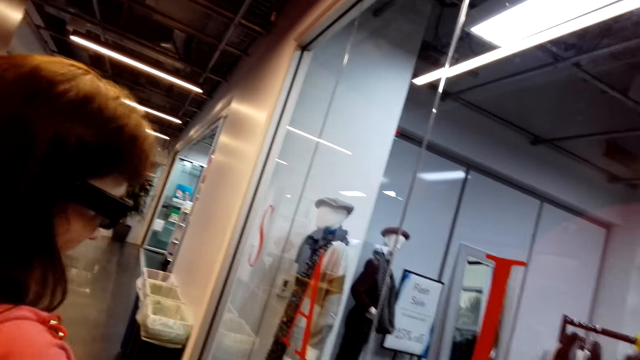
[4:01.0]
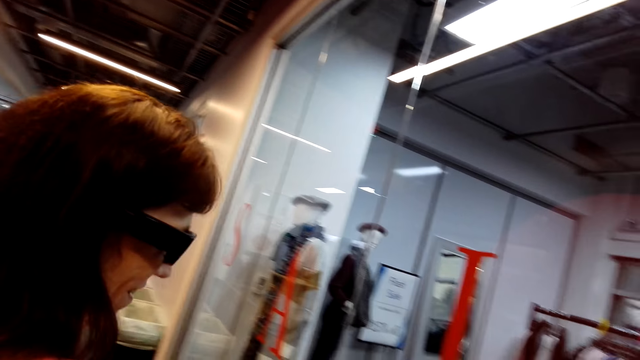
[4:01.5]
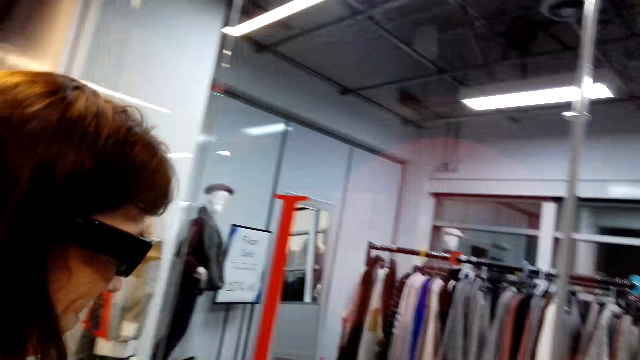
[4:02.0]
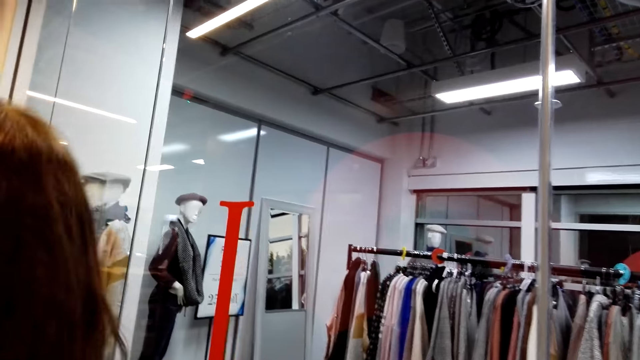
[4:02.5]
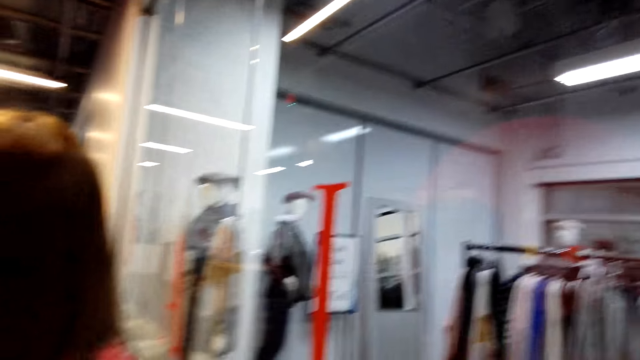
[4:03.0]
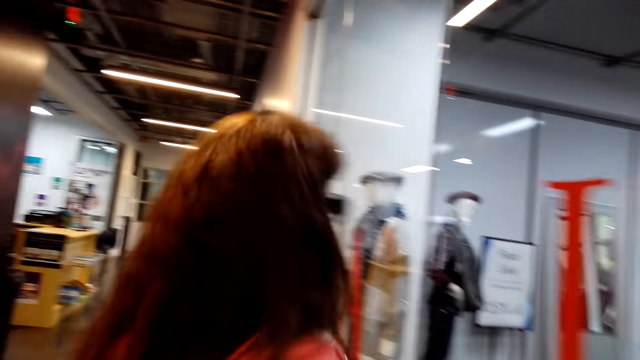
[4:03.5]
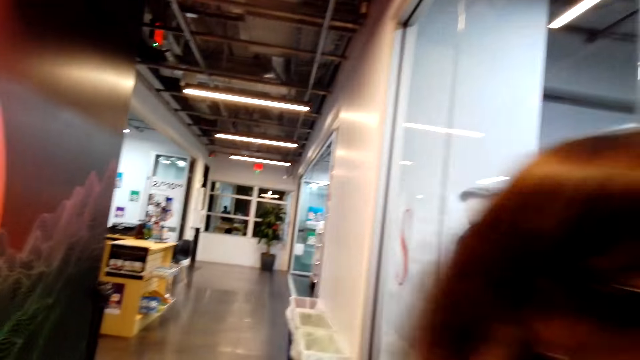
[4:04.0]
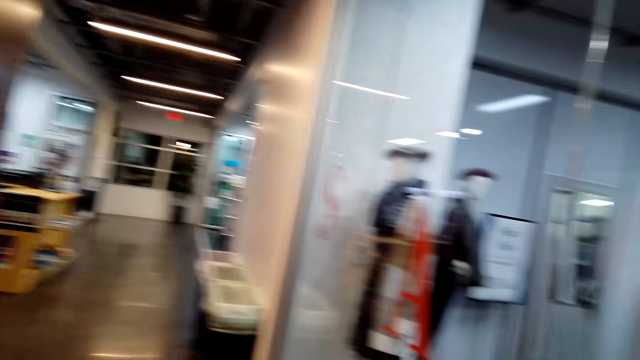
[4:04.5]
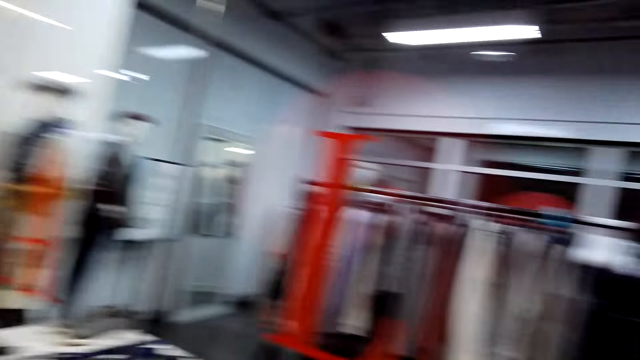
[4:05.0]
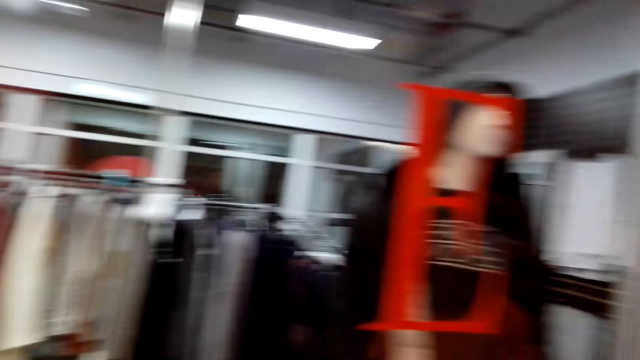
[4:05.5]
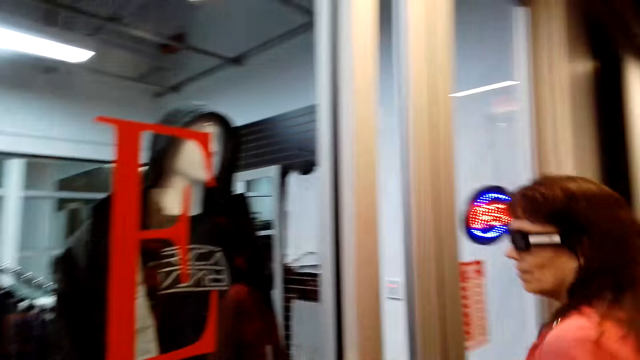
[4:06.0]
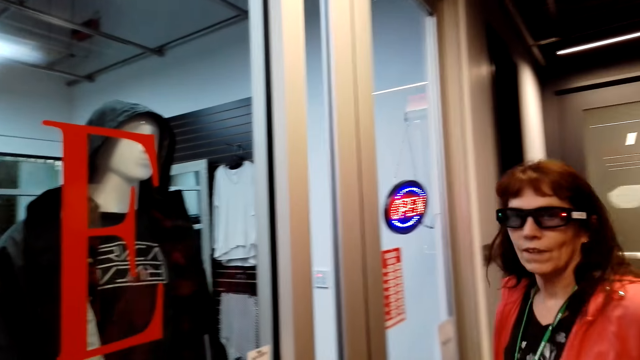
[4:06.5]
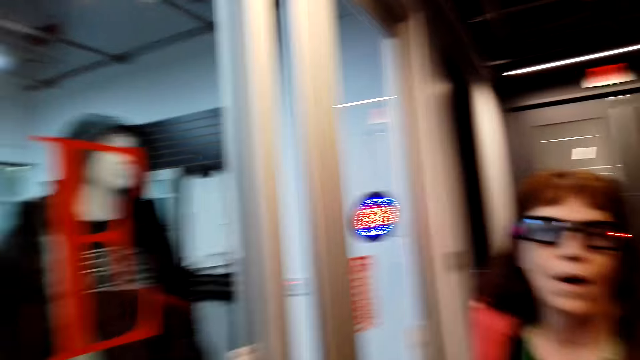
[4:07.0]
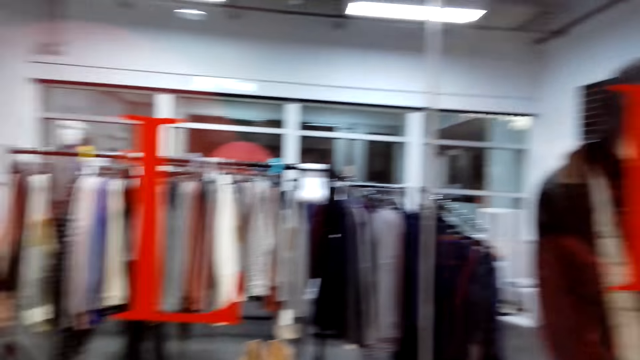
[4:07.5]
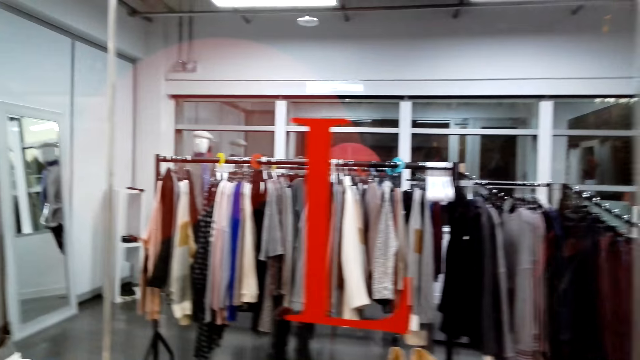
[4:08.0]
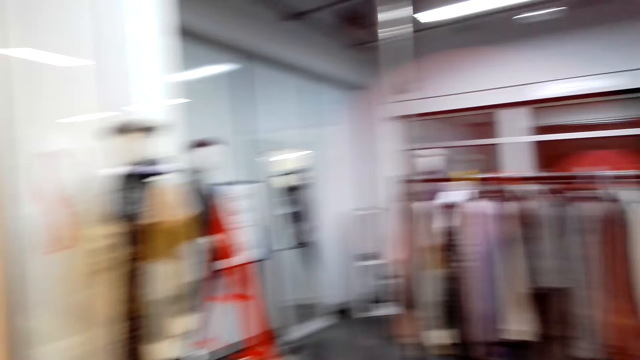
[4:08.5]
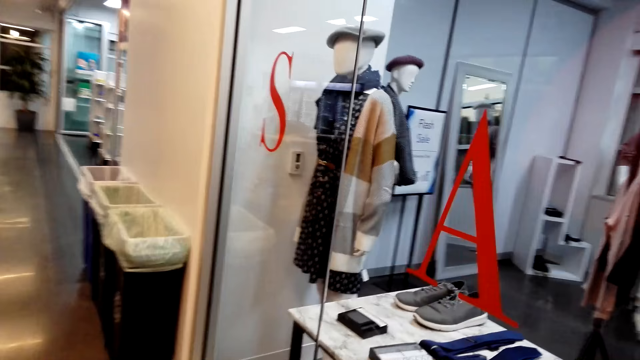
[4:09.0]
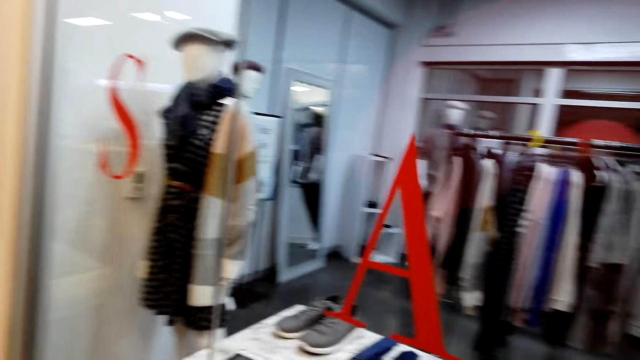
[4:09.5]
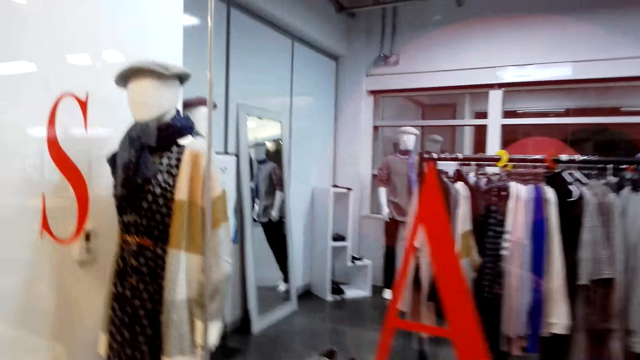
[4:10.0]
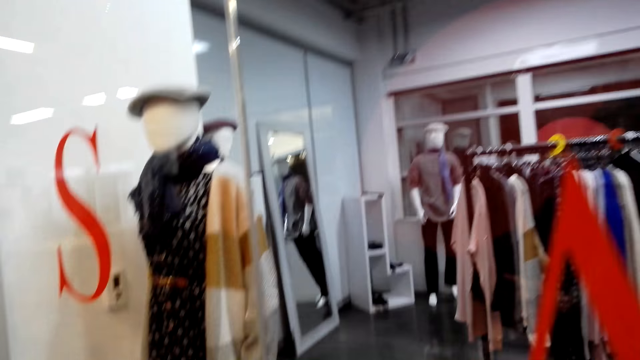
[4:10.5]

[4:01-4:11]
A person converses with a female and the camera wearer. A woman walks around. The camera wearer looks around.

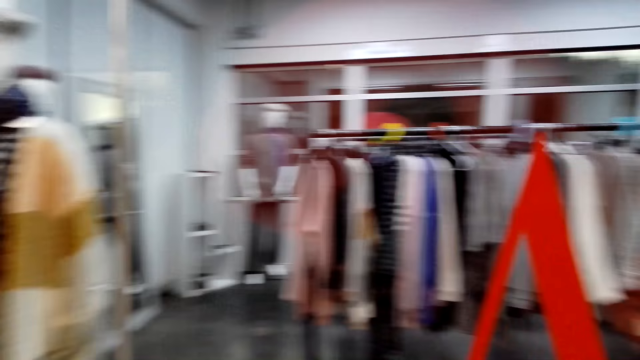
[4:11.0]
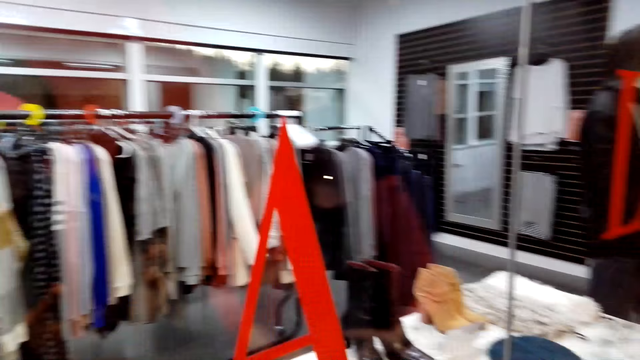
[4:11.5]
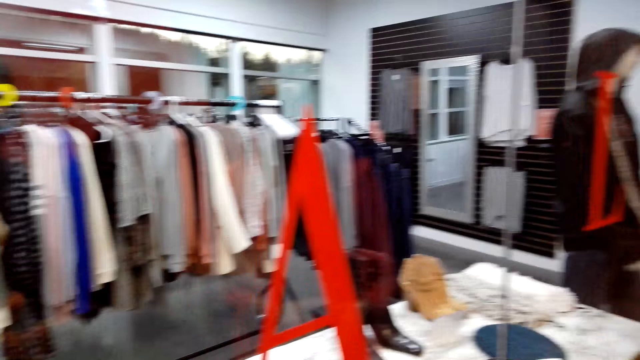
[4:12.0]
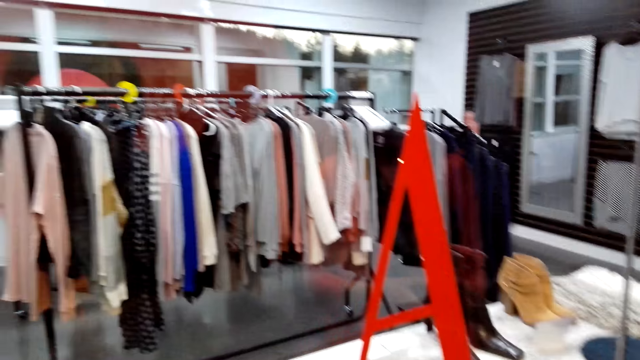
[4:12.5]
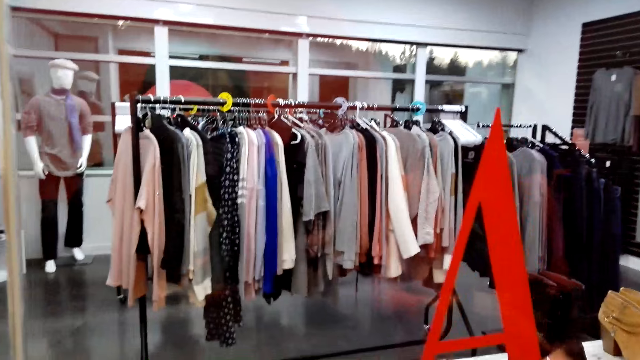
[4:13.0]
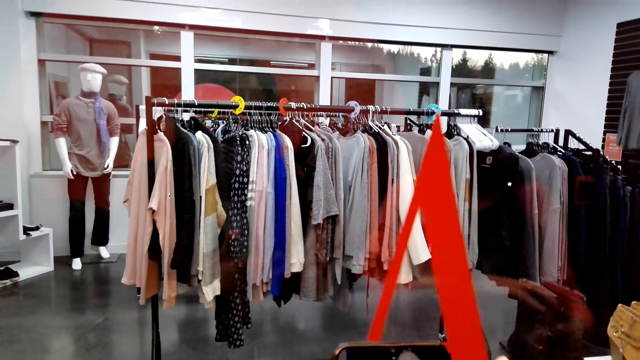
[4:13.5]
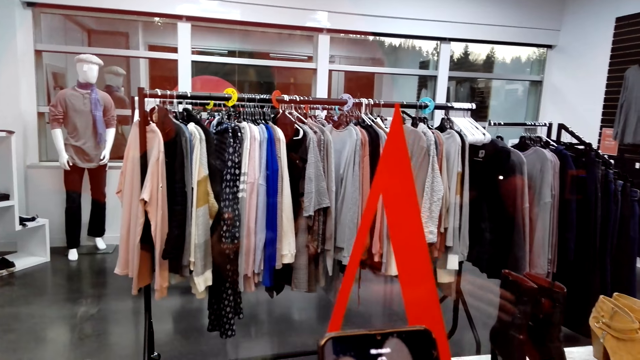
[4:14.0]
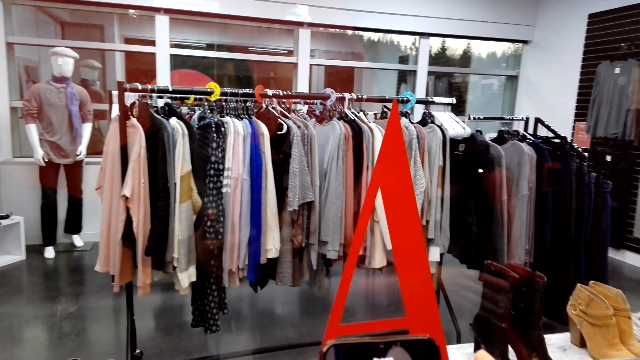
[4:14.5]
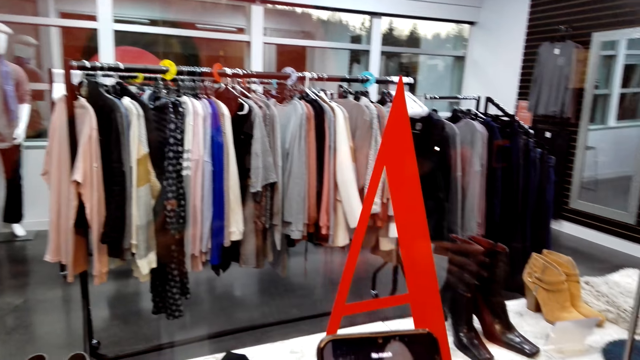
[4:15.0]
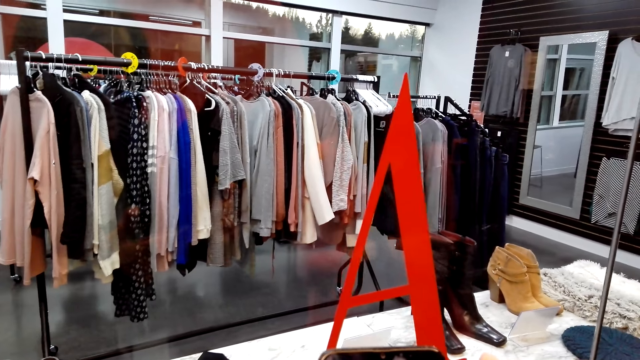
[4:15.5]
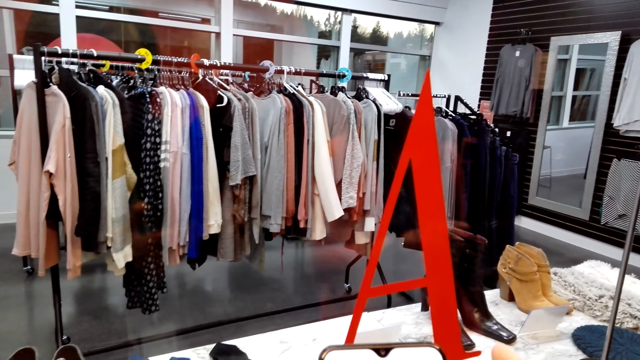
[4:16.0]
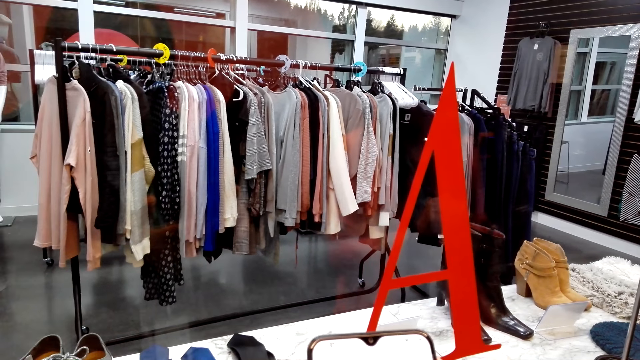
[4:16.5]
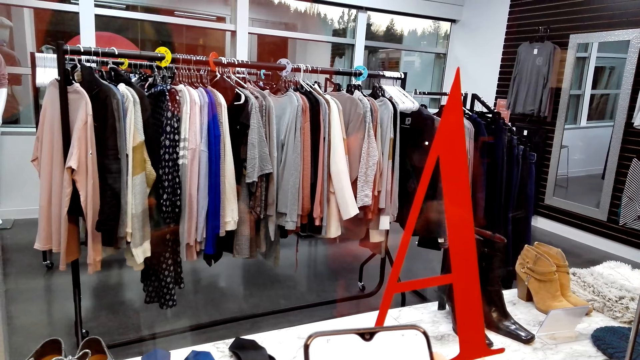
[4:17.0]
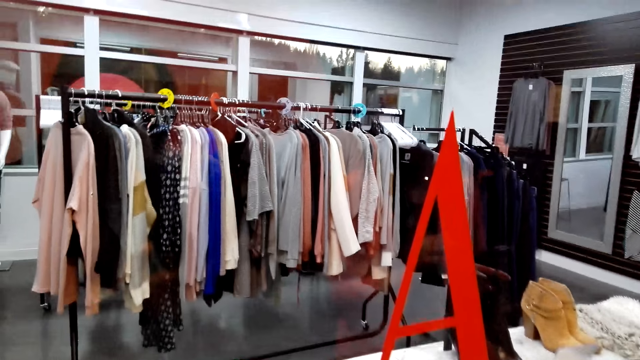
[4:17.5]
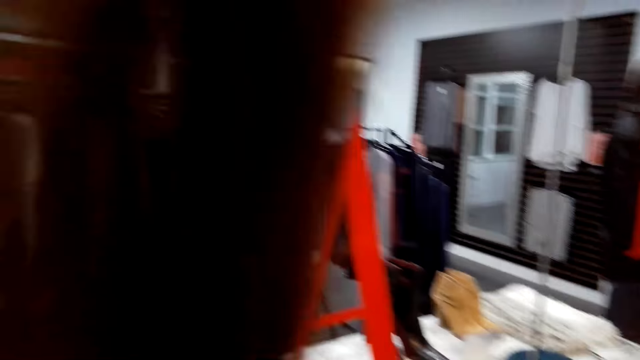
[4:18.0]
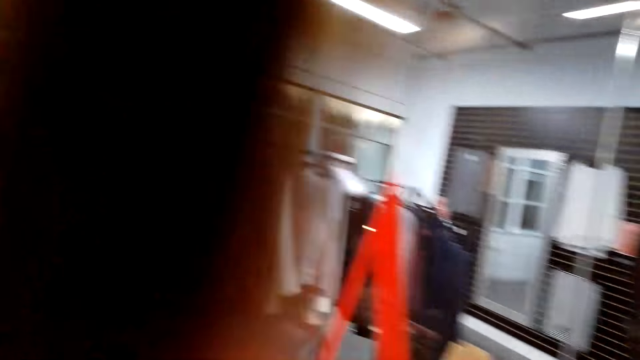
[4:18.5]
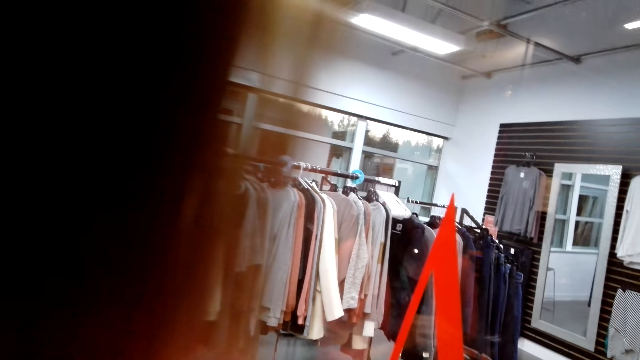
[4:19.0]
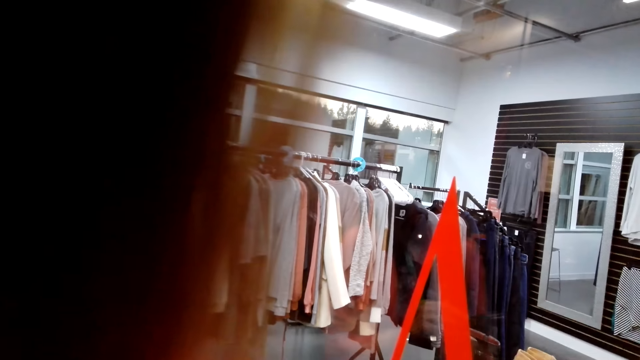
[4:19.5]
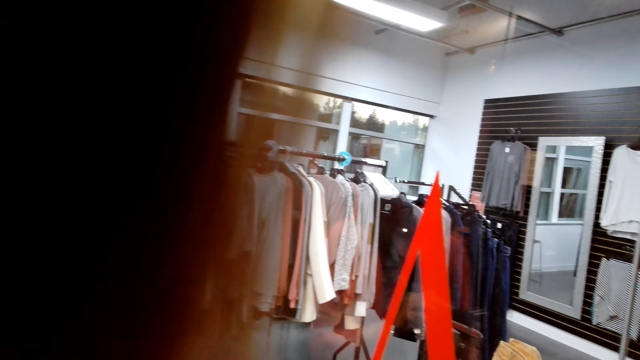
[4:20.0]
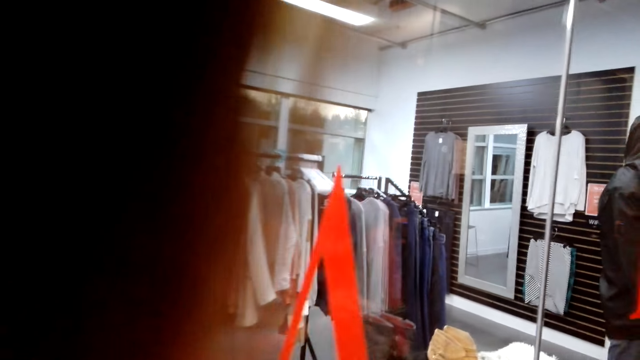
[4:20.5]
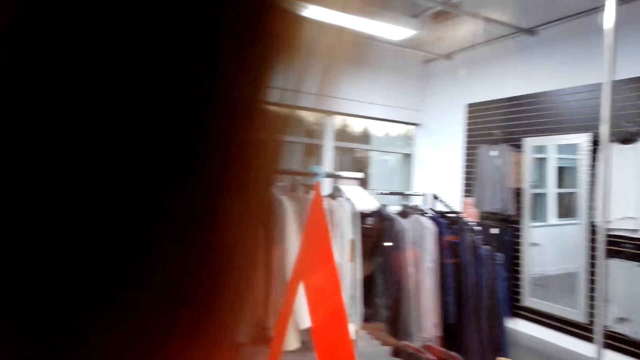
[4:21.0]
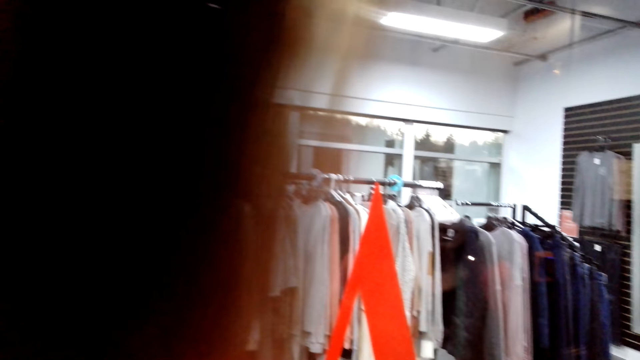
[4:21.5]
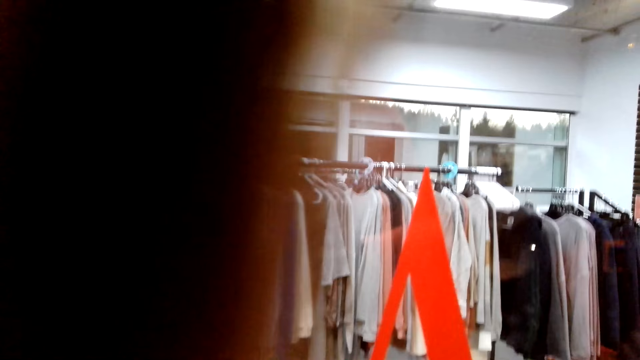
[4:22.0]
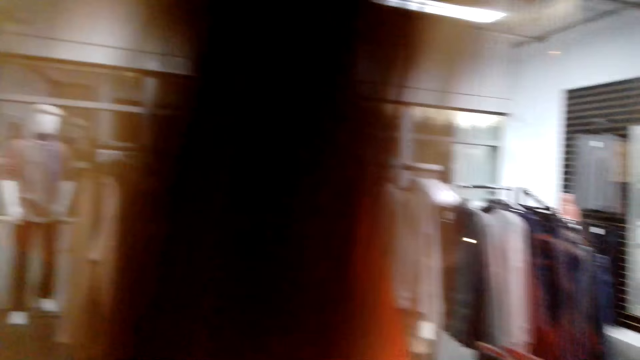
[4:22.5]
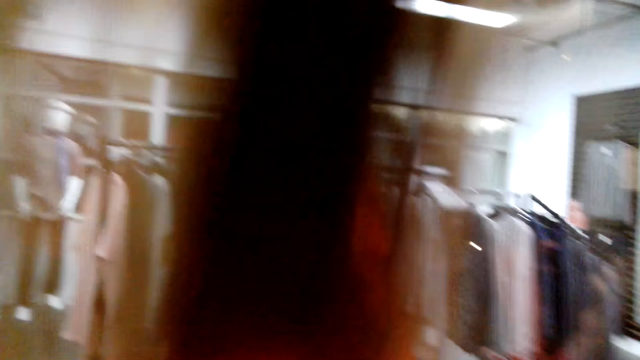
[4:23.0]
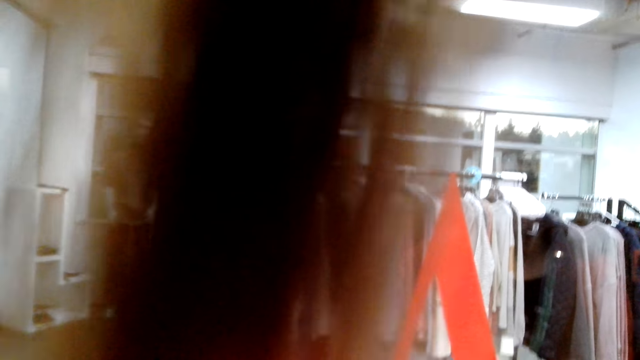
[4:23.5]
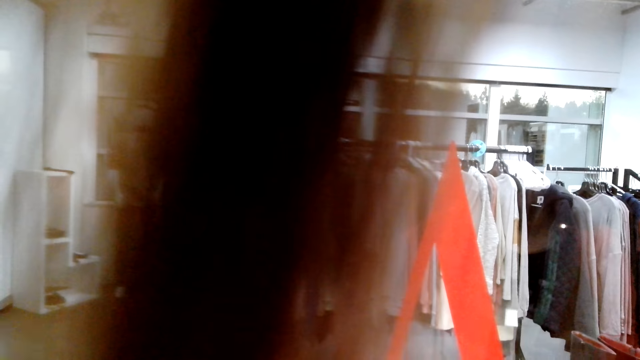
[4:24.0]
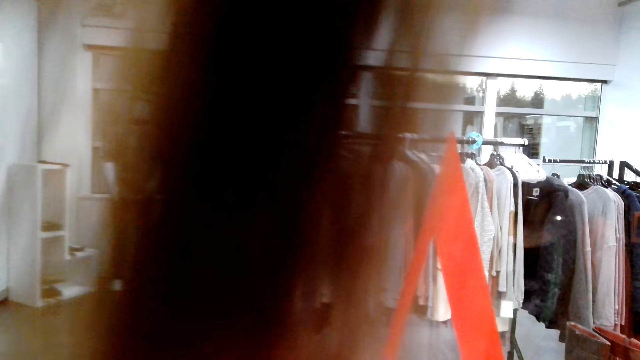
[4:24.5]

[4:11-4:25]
The female operates her phone. The female touches boots. The camera wearer looks around.
